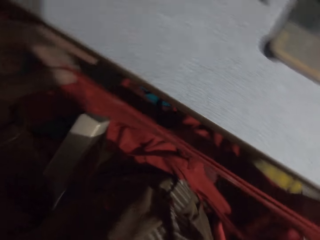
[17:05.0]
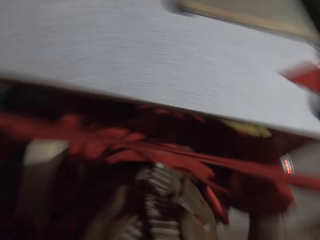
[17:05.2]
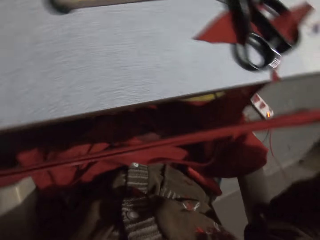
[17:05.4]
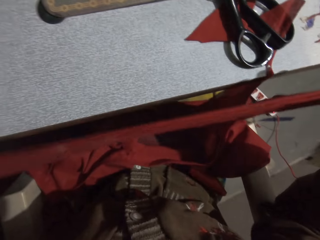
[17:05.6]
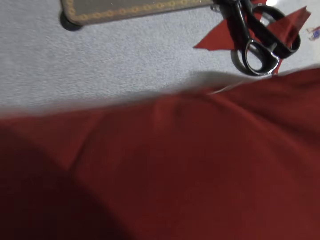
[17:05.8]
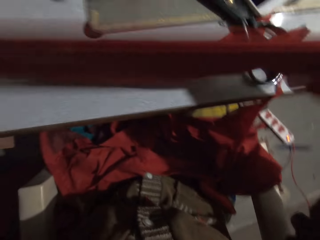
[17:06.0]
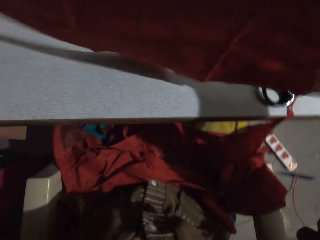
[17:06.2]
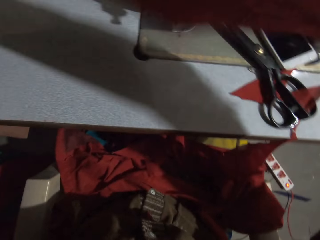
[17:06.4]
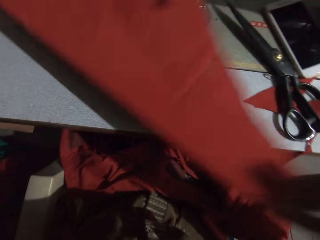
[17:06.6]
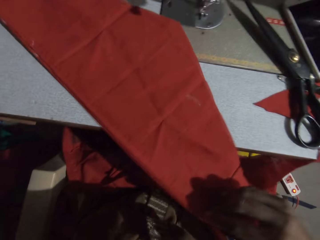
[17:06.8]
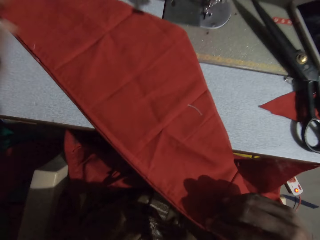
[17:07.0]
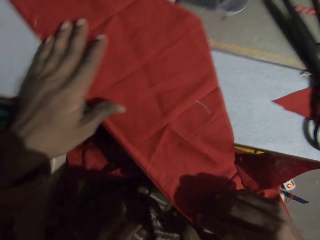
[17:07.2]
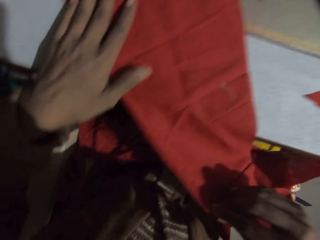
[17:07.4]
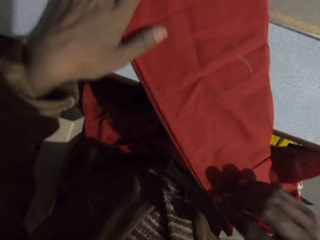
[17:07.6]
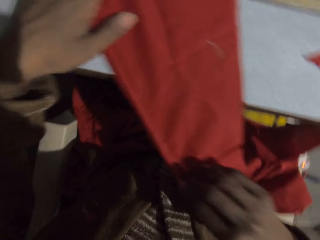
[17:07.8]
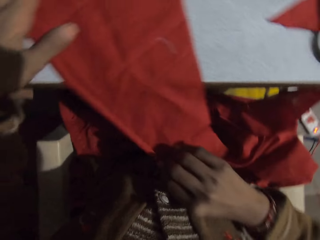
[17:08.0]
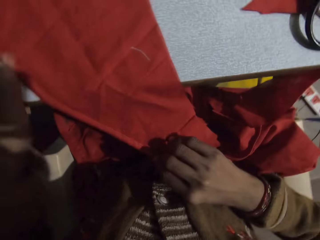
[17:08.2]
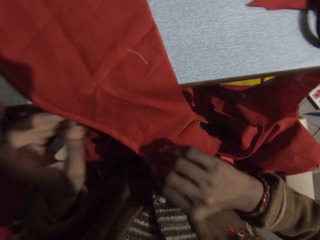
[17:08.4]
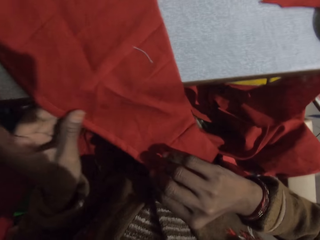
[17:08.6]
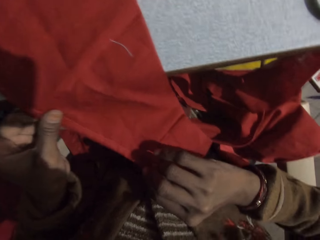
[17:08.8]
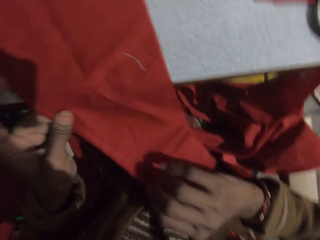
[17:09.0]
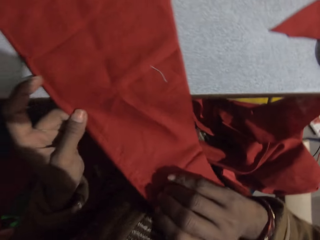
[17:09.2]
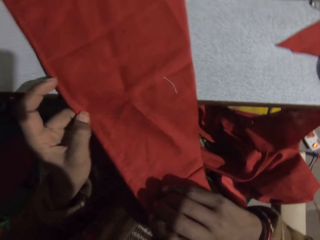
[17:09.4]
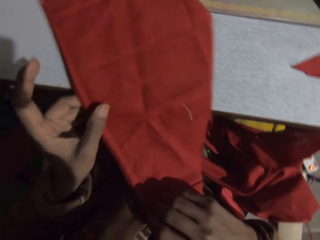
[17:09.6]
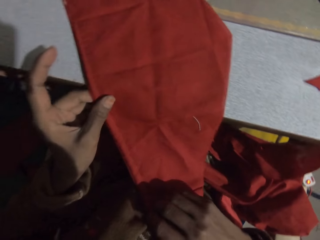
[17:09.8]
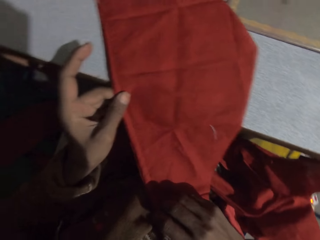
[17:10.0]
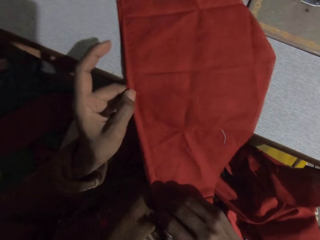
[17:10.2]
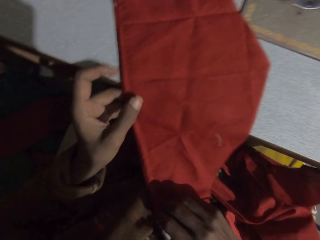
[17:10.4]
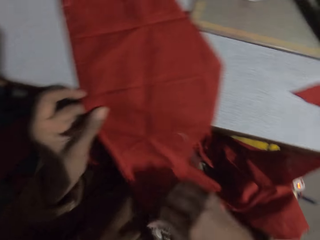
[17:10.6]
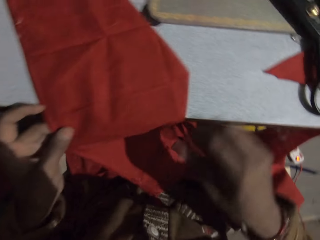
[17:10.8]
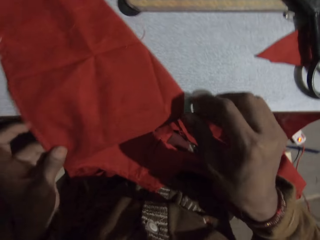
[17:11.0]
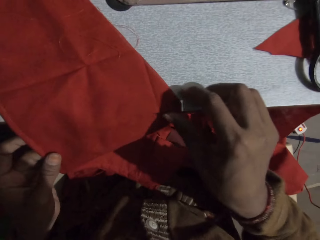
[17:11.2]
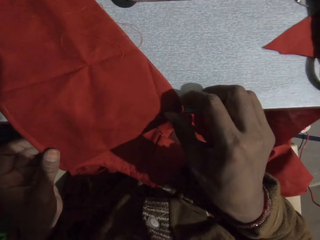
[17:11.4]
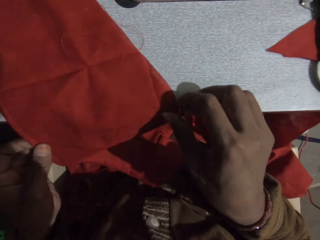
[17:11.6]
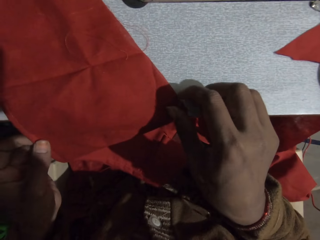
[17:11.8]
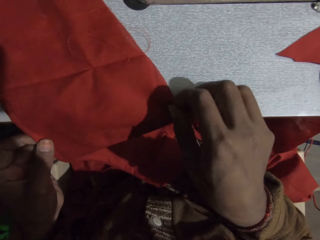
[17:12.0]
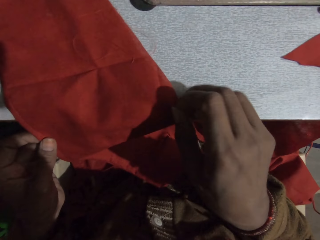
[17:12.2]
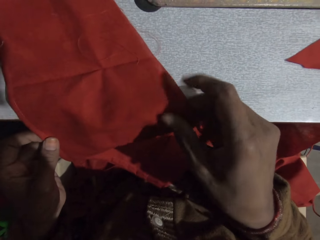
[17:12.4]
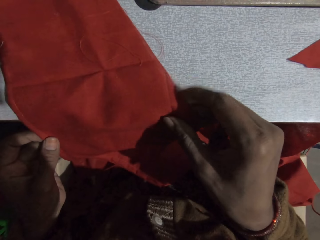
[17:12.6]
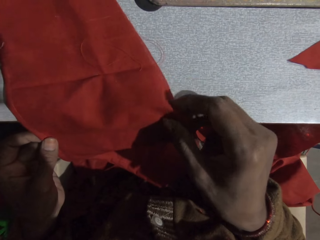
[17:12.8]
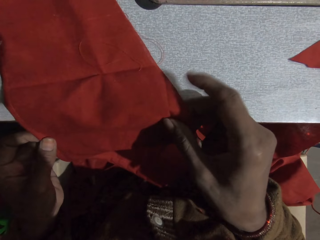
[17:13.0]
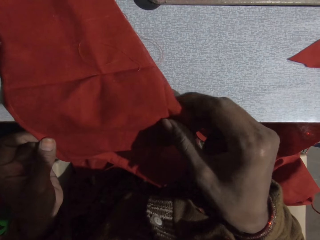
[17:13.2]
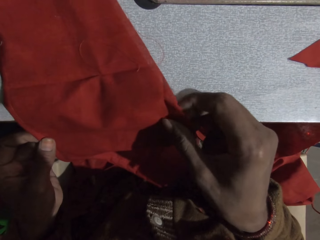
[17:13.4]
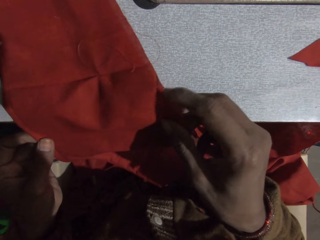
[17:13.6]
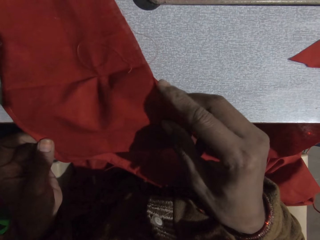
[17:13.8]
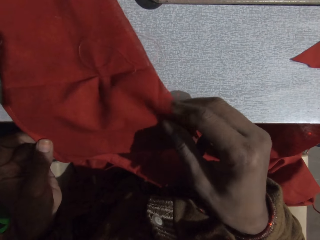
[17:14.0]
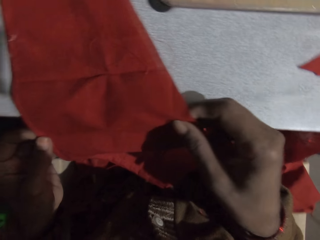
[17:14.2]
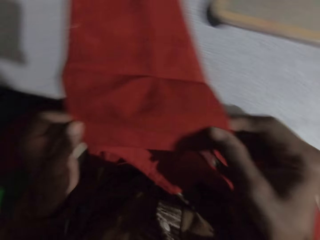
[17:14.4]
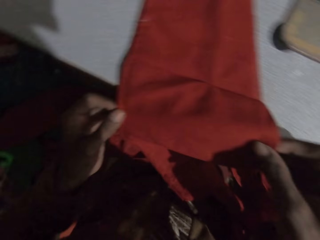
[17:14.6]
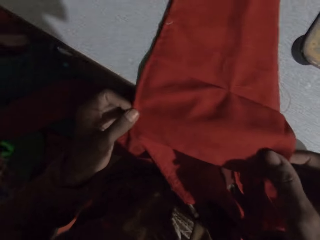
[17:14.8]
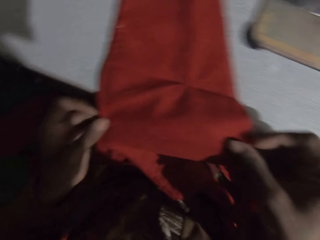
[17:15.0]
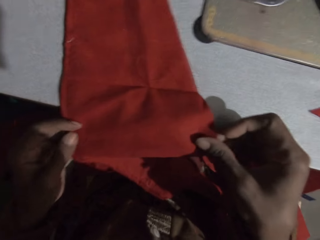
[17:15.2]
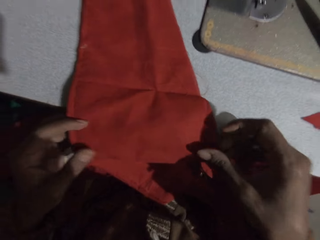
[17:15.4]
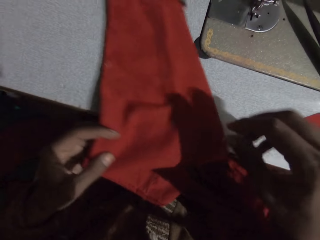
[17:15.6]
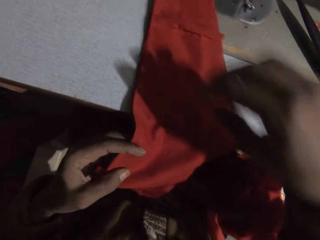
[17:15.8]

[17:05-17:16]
The camera wearer folds the piece of cloth. They place the cloth on the table. They touch the cloth. They look at the piece of cloth. They fold the piece of cloth.

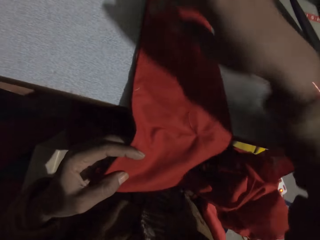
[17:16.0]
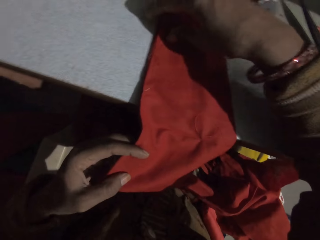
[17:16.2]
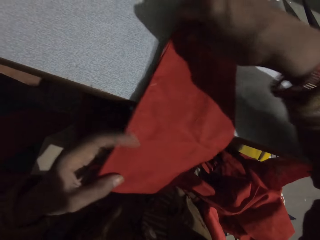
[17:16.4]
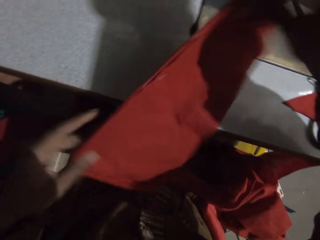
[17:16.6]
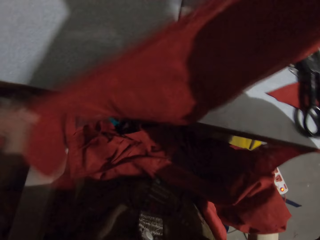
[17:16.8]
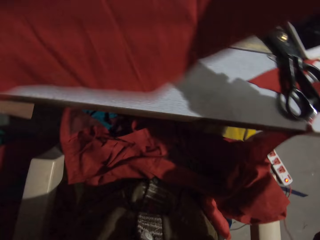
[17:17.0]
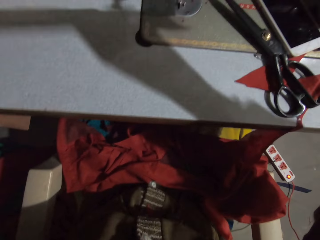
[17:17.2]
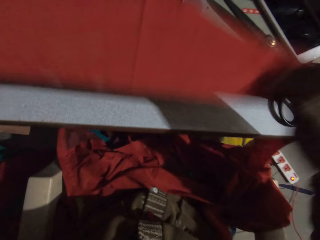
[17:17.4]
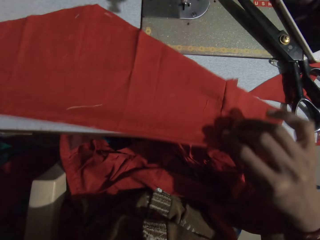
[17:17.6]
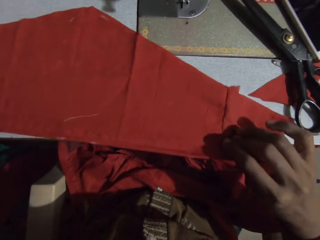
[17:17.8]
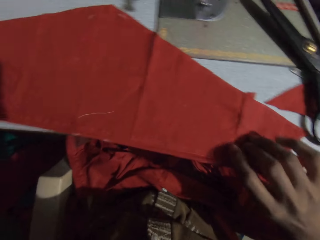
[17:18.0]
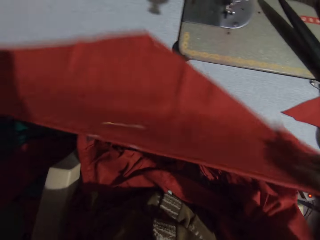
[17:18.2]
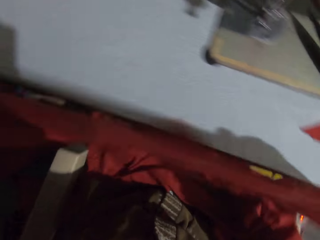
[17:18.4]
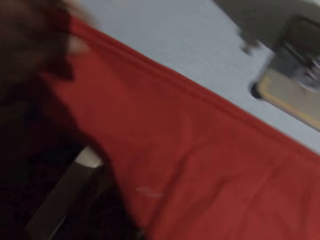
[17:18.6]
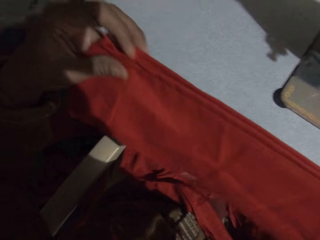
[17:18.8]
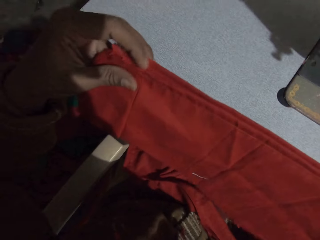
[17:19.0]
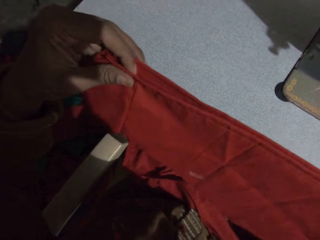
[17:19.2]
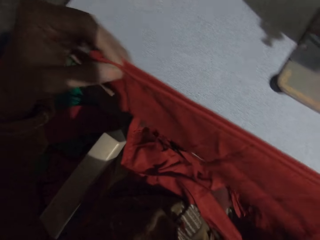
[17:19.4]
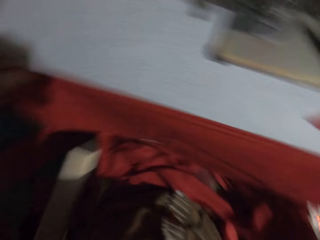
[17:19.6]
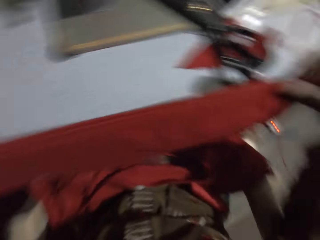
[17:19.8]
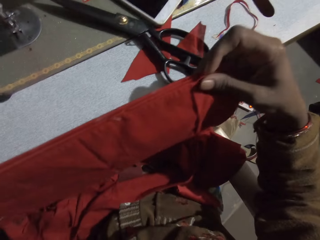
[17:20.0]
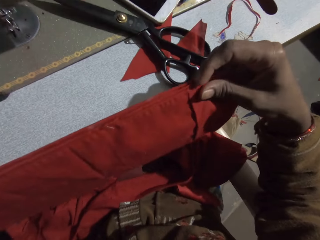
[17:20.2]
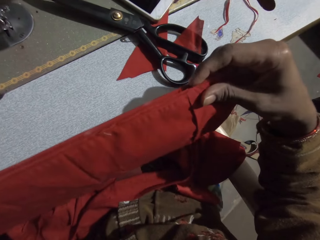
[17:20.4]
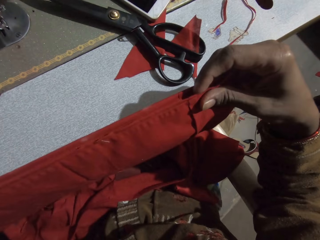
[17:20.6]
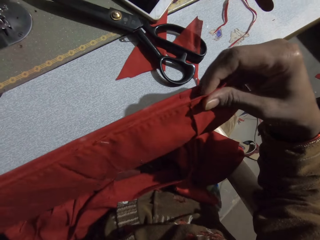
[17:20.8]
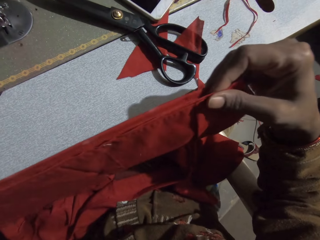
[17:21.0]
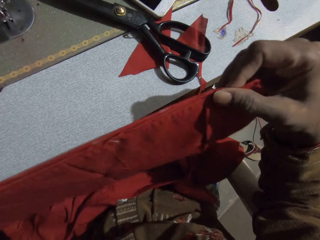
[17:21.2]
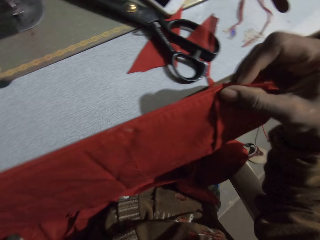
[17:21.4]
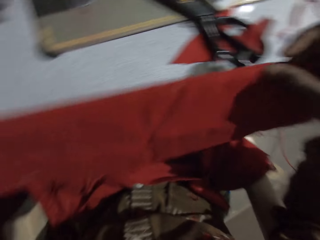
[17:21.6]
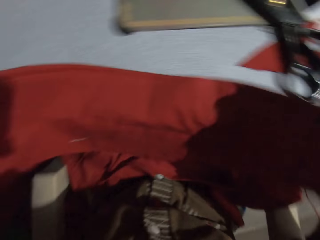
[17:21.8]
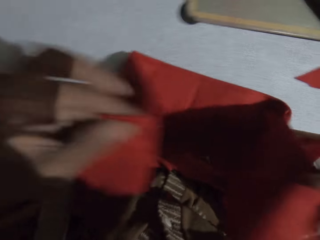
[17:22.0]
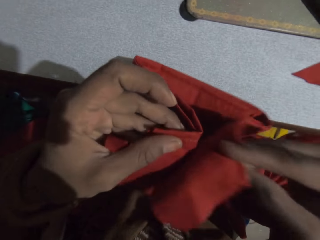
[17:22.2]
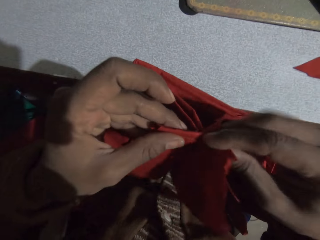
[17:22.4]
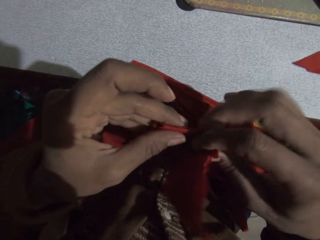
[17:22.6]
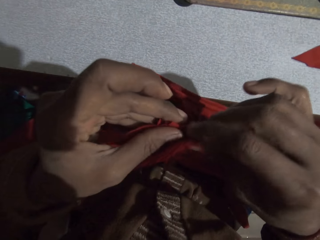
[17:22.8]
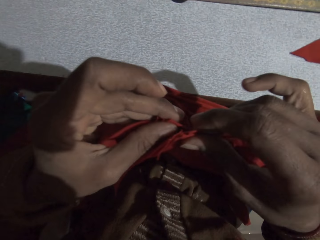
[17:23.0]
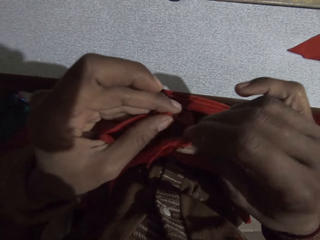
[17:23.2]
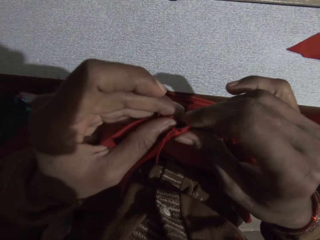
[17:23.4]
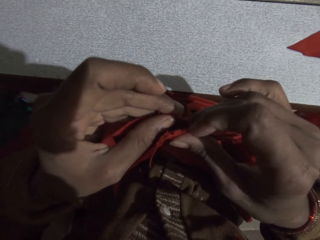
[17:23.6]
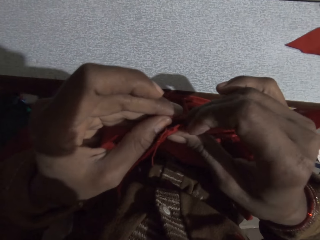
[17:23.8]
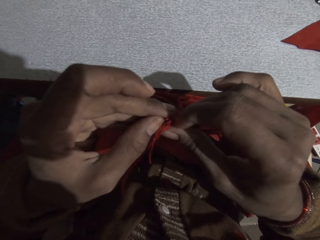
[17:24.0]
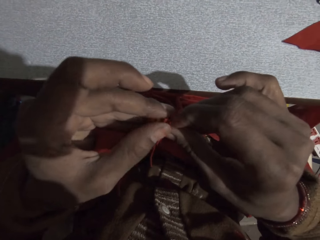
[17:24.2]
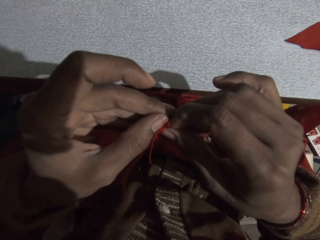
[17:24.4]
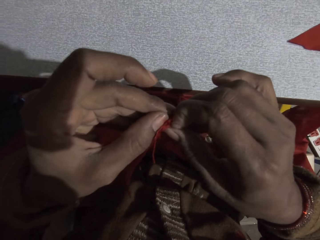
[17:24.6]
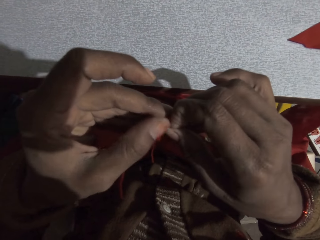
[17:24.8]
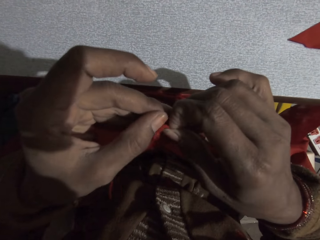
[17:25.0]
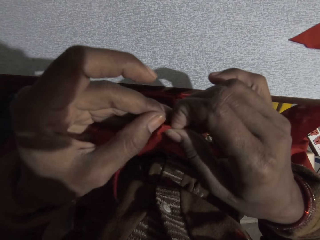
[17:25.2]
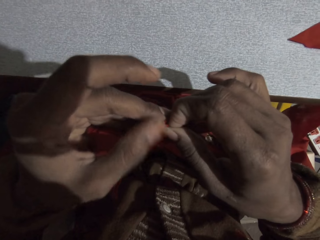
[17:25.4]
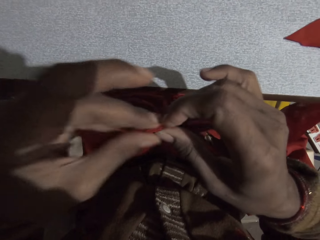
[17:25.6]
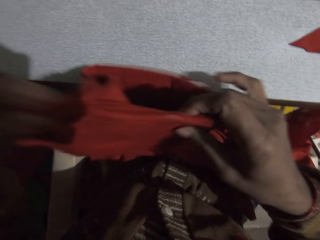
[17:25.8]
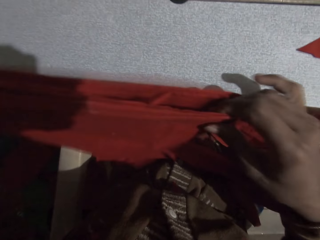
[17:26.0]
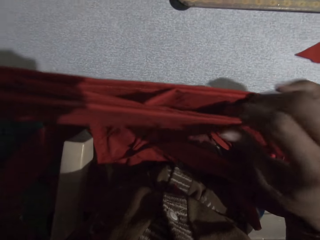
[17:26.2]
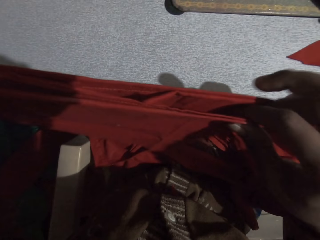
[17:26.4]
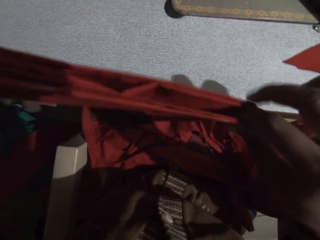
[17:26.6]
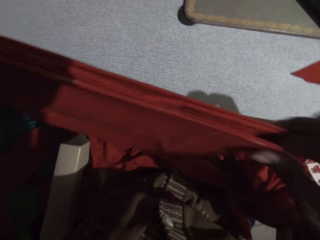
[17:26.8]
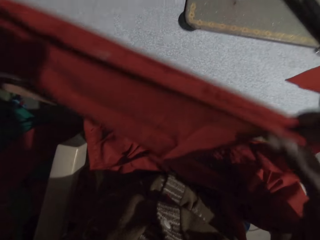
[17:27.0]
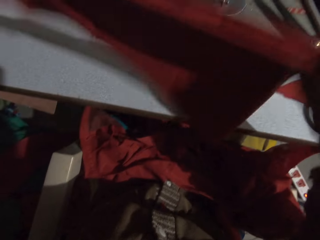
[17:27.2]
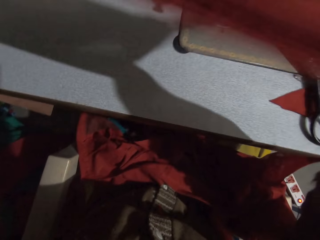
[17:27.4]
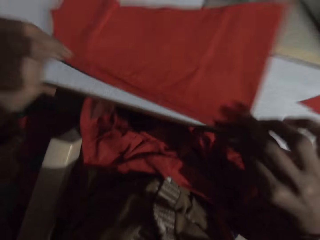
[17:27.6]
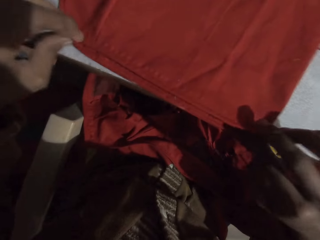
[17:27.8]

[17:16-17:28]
The camera wearer turns the cloth. They fold the piece of cloth.
